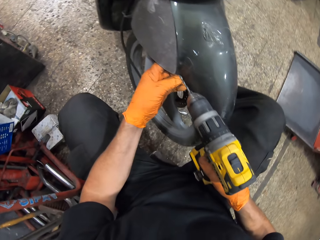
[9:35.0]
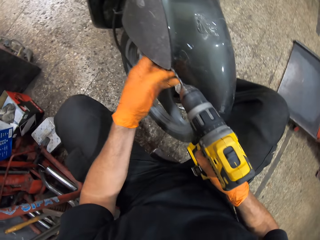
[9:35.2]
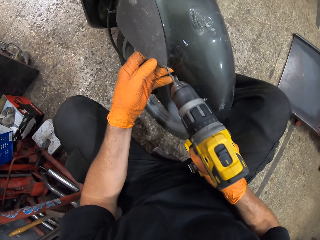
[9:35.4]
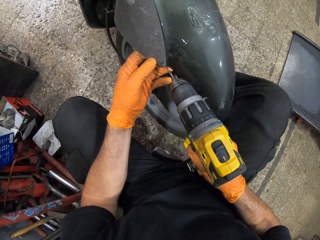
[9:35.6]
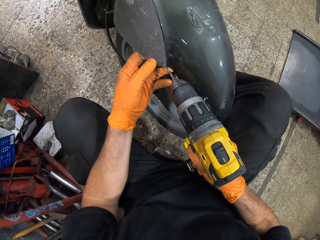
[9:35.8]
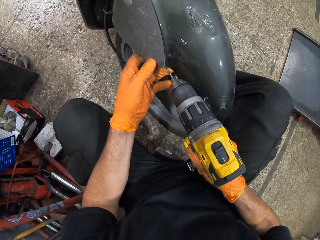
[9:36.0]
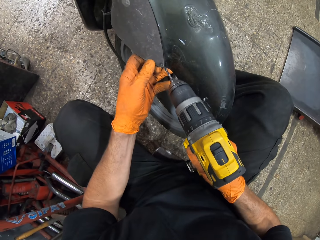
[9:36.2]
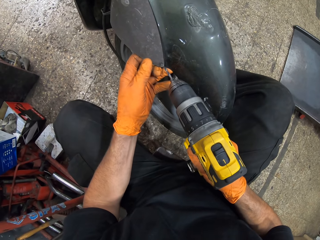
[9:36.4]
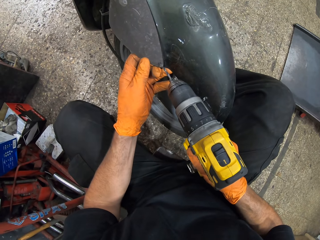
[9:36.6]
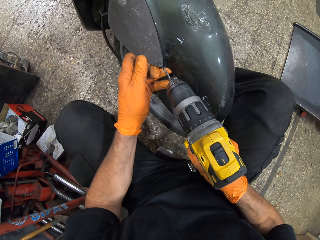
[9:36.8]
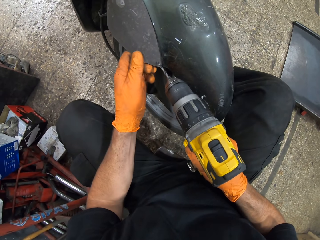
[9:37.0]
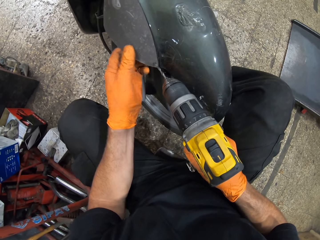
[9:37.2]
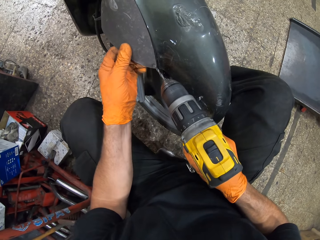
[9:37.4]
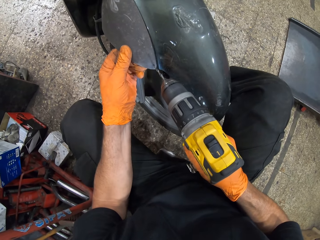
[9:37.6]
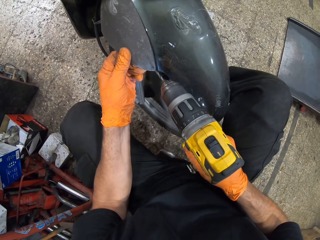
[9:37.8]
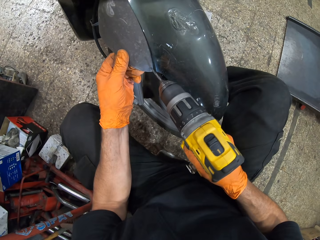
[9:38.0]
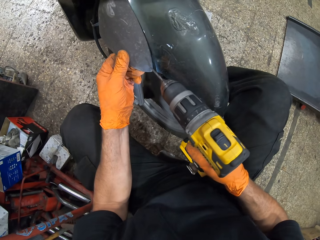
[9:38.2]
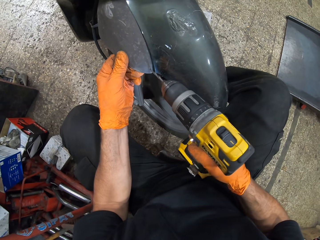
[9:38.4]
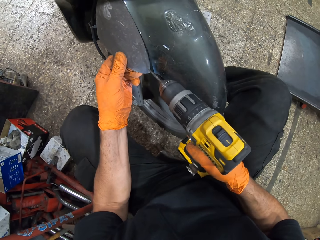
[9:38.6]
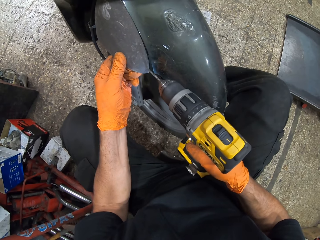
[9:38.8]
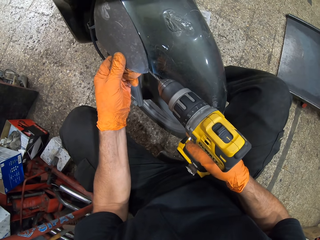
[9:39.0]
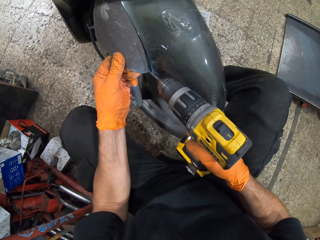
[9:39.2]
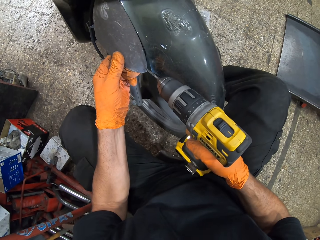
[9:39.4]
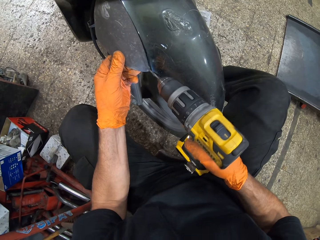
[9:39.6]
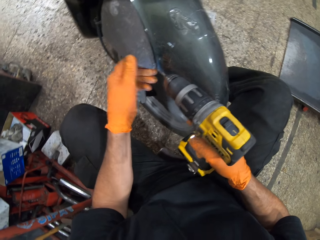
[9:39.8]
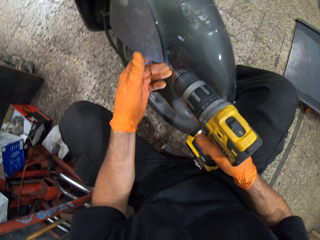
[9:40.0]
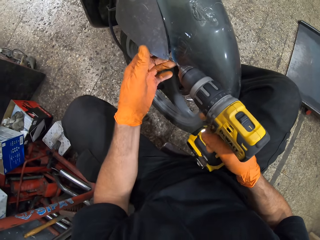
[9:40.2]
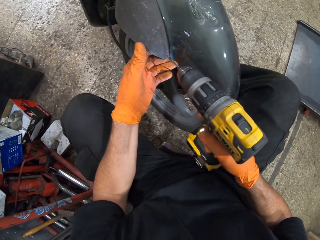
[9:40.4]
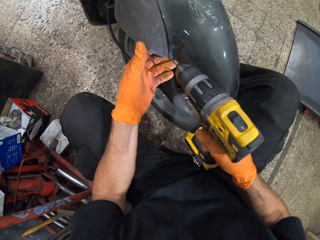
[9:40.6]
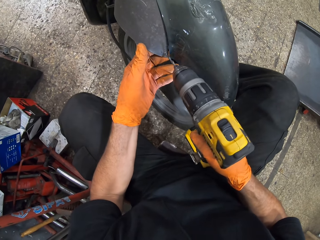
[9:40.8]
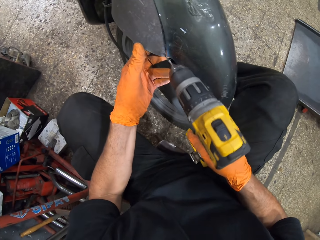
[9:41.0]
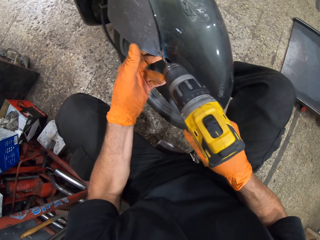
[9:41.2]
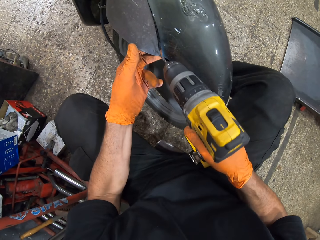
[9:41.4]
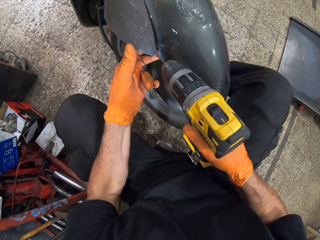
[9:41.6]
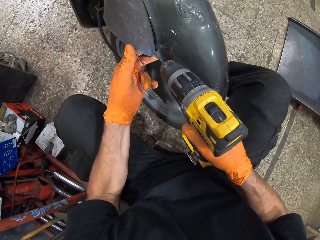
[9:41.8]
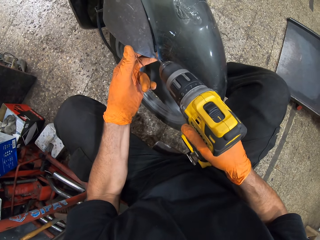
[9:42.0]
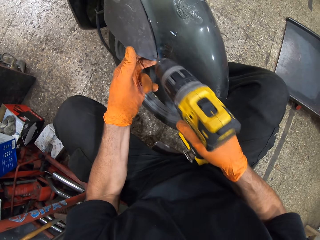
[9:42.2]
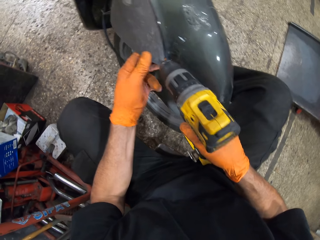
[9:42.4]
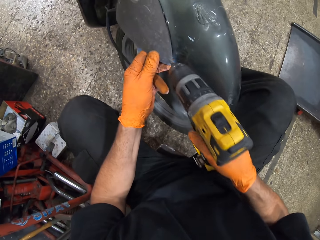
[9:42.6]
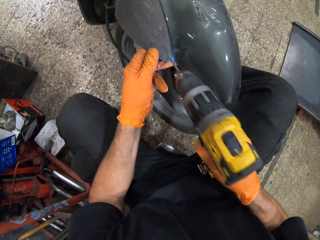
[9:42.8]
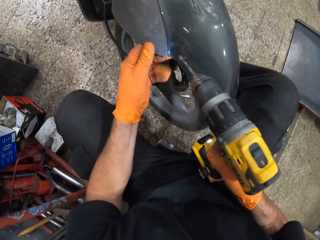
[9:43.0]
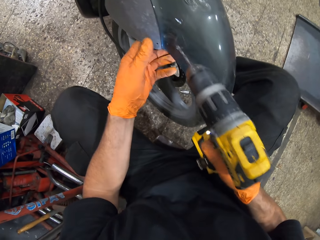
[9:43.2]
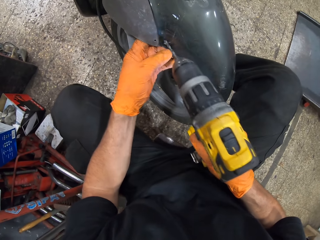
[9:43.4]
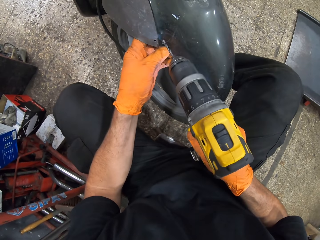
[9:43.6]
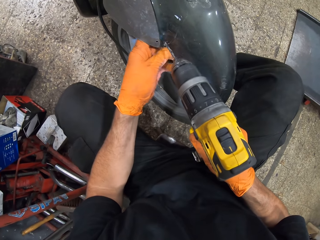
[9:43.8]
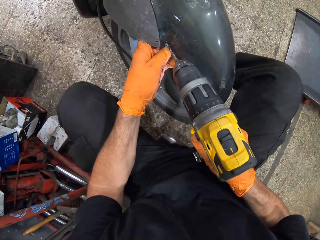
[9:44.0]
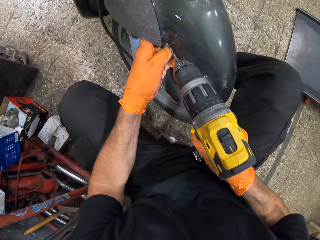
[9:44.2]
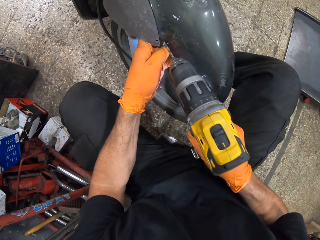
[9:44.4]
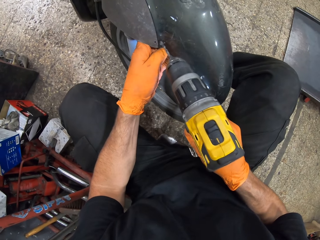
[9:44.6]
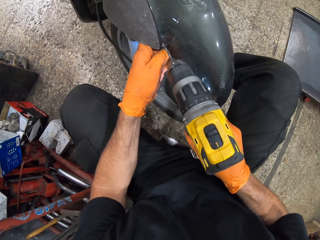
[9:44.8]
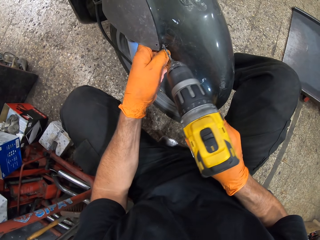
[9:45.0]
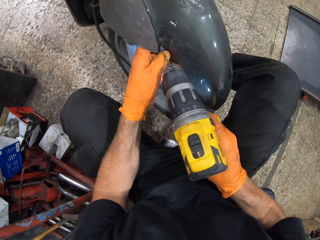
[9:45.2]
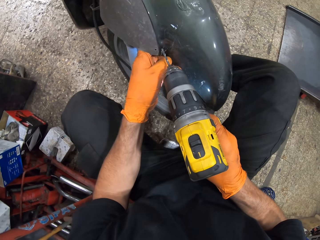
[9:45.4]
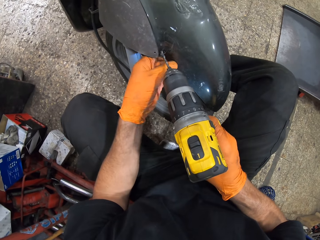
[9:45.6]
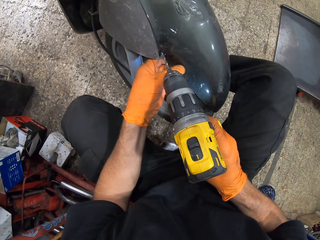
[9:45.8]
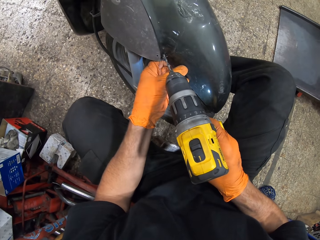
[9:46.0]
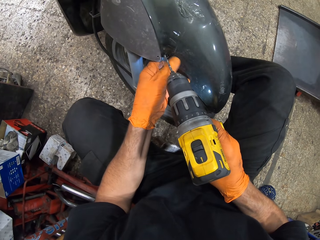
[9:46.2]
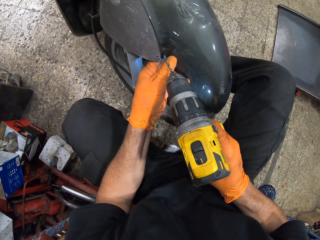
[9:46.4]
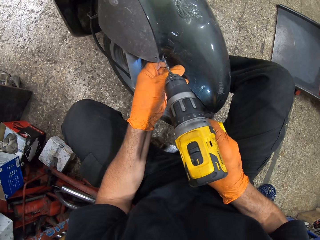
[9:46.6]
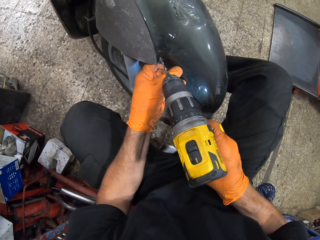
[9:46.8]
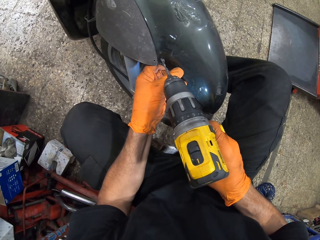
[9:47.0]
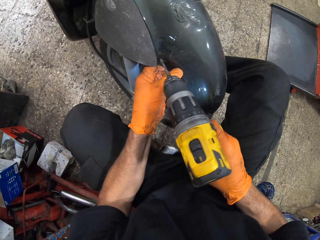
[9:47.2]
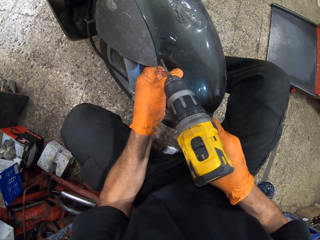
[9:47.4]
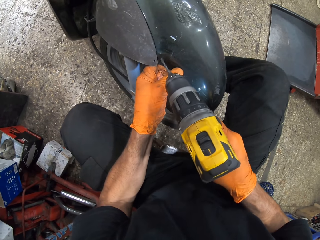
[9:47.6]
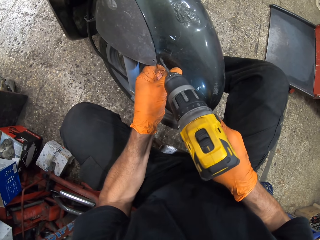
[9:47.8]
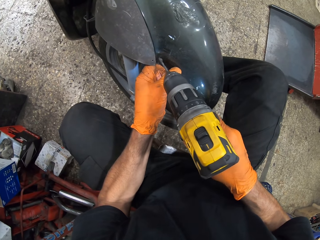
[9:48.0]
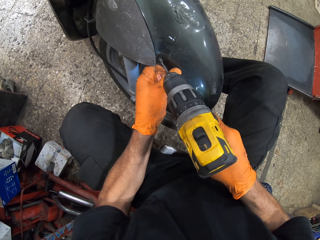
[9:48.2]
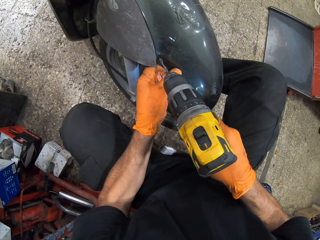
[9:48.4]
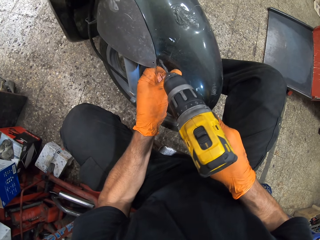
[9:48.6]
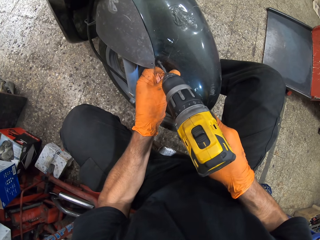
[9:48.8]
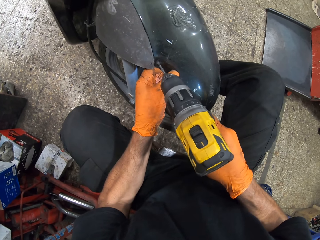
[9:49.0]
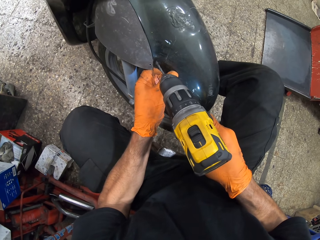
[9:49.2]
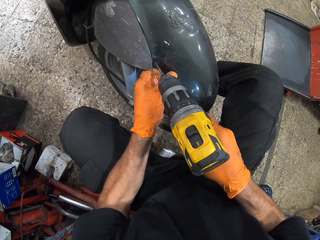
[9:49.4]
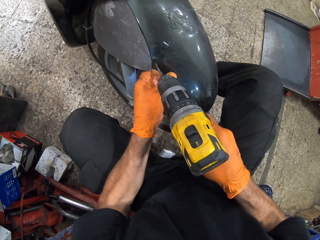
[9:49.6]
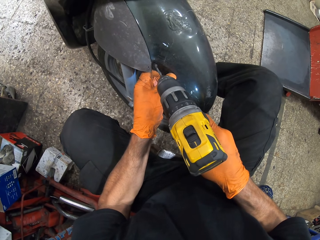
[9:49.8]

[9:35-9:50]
The camera wearer moves his left hand on the bike's mudguard. He drills a hole in the bike's mudguard with the impact drill. He moves his left hand on the bike's mudguard. He drills a hole in the bike's mudguard with the impact drill.

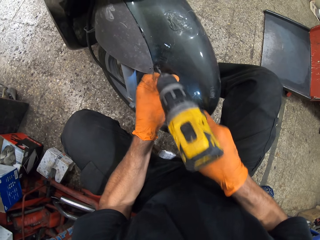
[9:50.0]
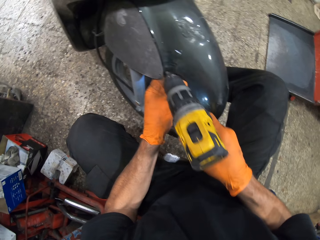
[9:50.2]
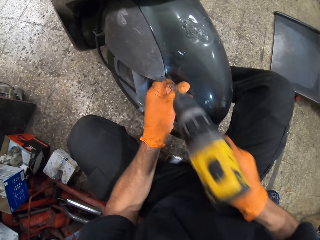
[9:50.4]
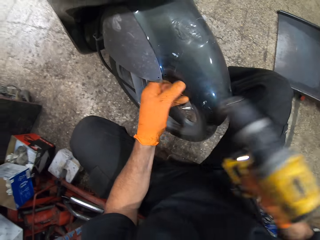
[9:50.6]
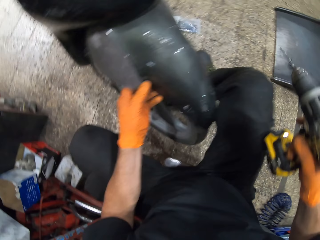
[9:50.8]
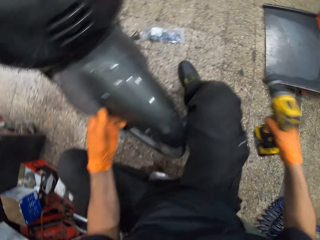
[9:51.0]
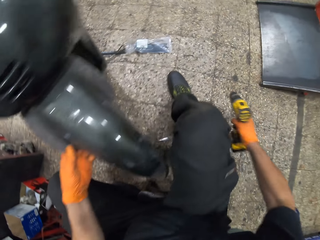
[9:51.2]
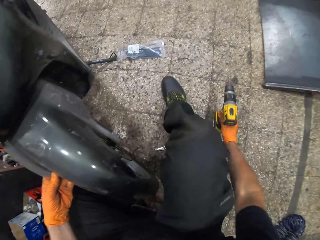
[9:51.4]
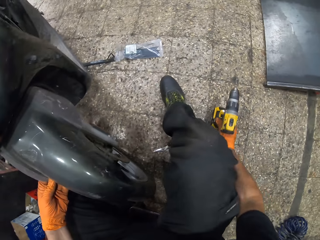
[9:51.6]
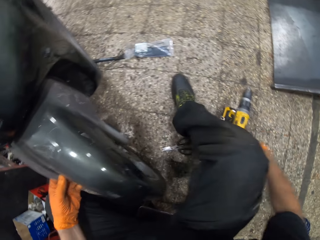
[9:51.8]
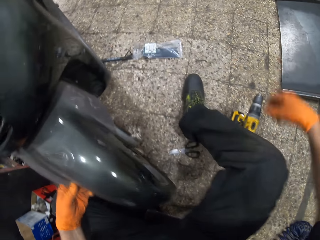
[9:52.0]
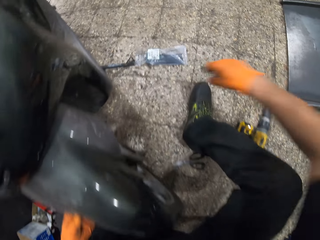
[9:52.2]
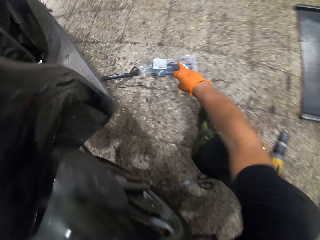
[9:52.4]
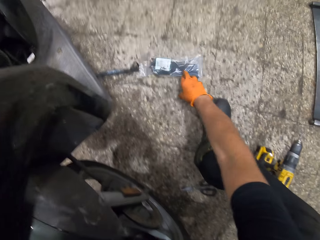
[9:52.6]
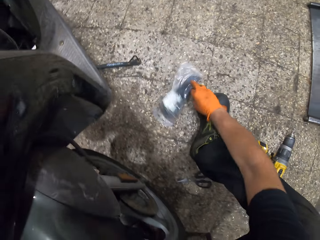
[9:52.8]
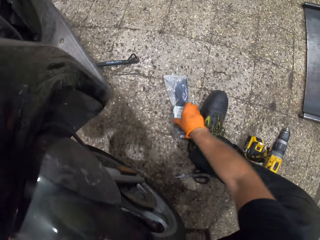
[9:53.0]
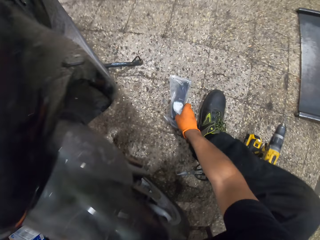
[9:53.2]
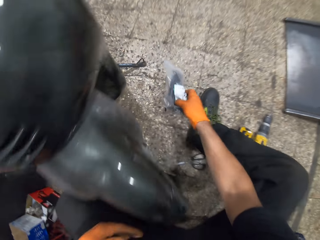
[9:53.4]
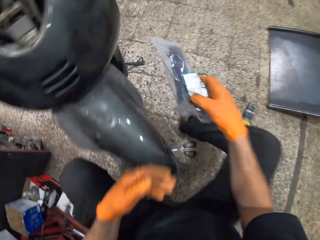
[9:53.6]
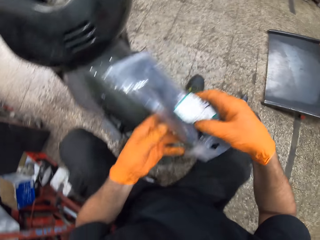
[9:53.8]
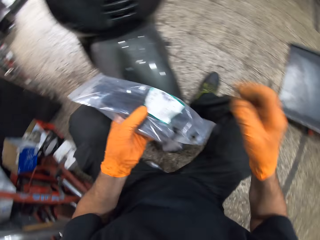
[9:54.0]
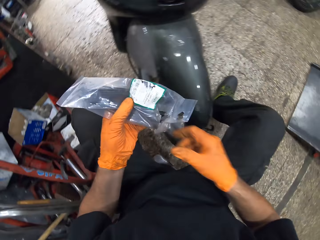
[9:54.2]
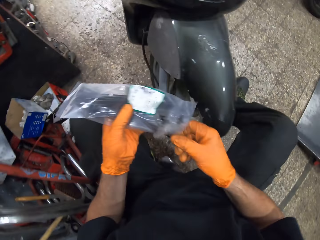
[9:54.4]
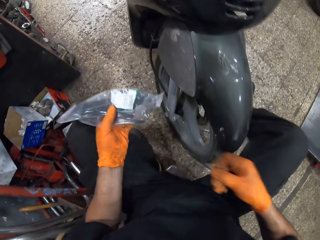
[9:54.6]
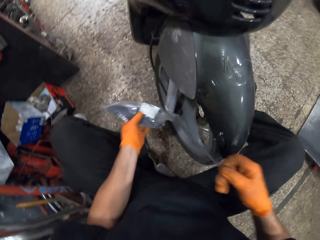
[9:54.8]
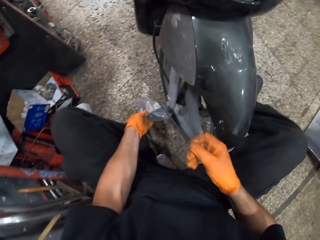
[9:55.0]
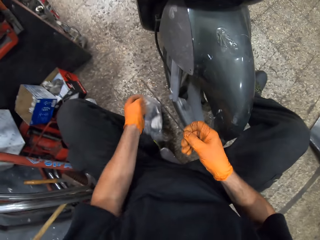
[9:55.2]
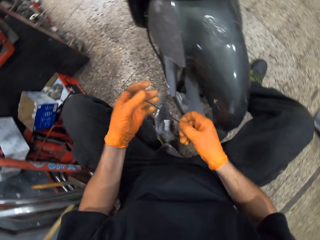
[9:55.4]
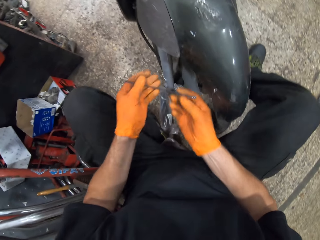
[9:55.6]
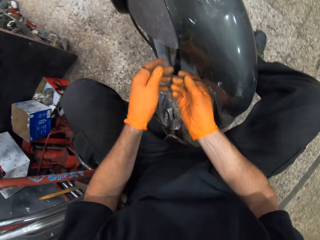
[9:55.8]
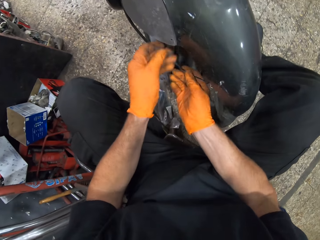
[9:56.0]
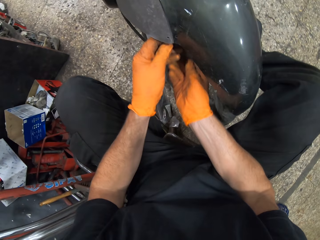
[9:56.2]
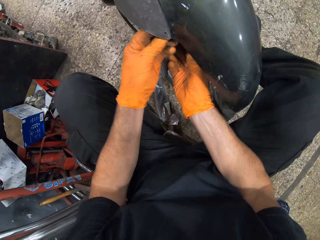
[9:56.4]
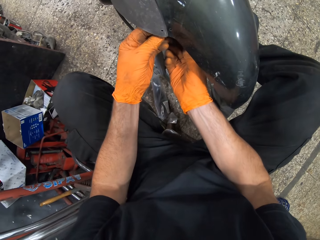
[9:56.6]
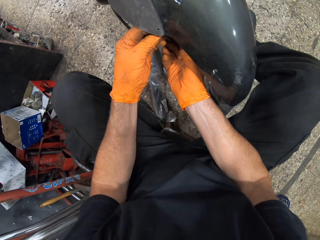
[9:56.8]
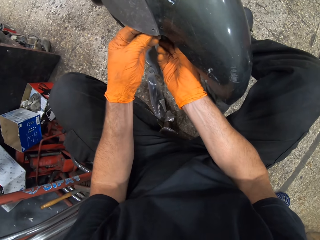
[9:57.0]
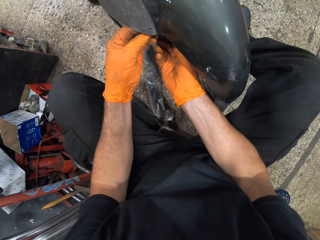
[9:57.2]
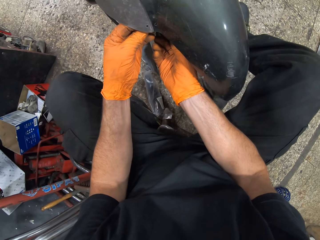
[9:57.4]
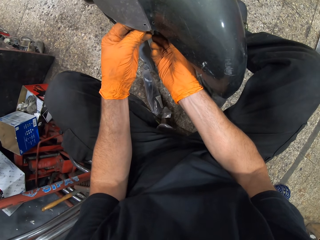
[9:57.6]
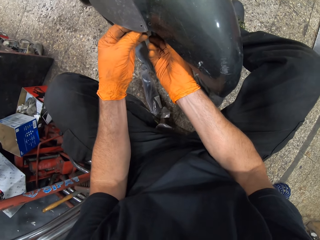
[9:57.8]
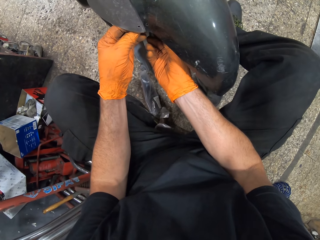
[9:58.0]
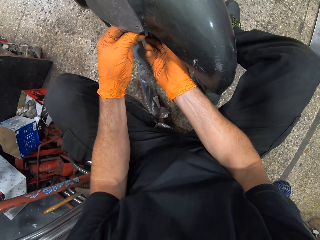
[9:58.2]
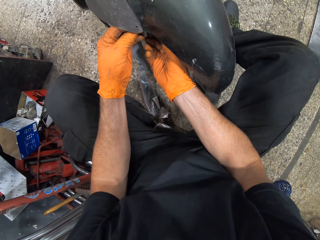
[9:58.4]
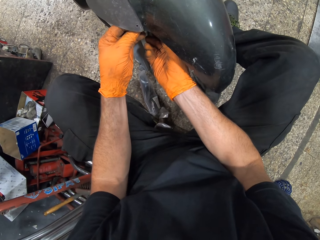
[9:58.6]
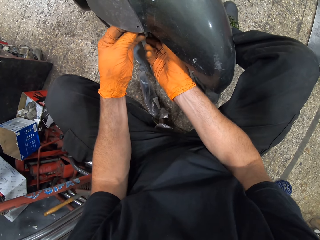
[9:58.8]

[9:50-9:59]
The camera wearer drops the impact drill on the ground. He moves a nylon. He picks up the nylon from the ground. He passes the nylon to his left hand. He takes a cable tie from the nylon. He drops the nylon on the ground. He holds the cable tie with his left hand.
